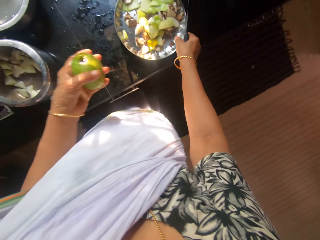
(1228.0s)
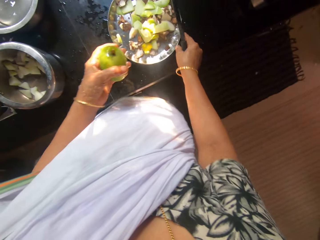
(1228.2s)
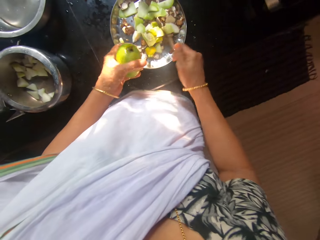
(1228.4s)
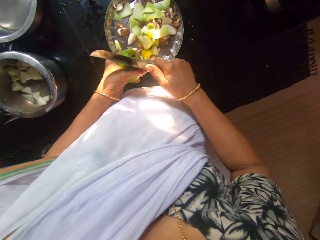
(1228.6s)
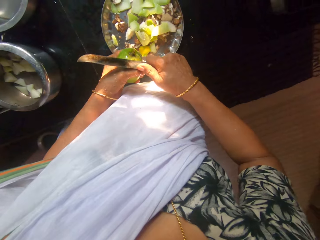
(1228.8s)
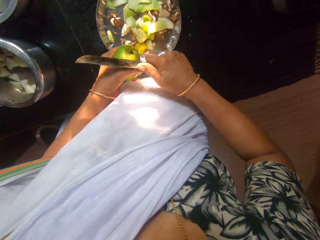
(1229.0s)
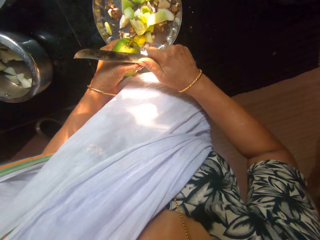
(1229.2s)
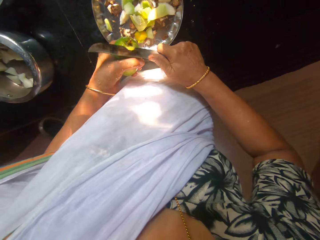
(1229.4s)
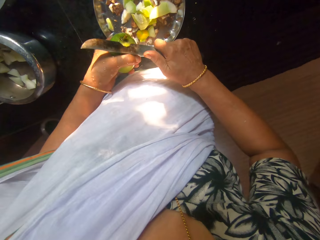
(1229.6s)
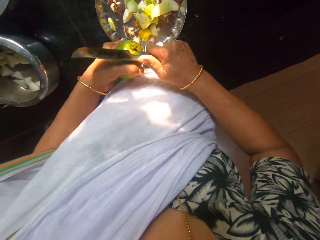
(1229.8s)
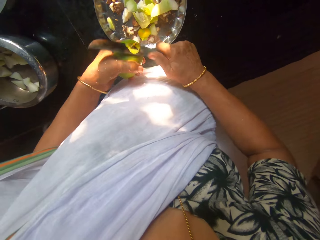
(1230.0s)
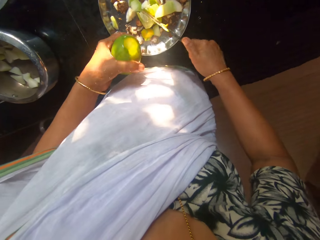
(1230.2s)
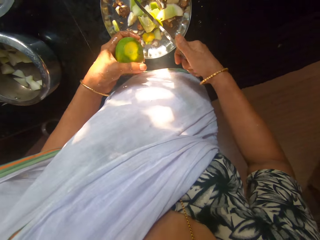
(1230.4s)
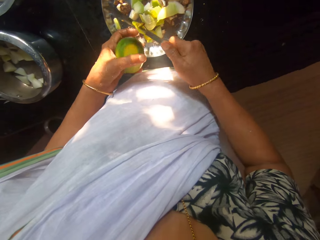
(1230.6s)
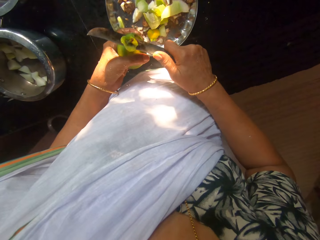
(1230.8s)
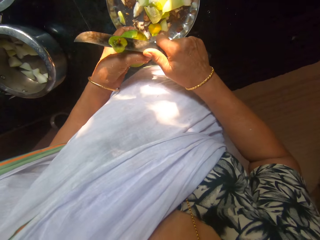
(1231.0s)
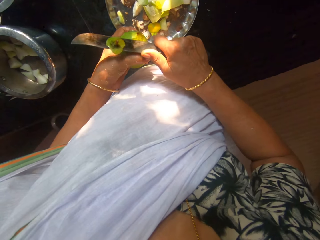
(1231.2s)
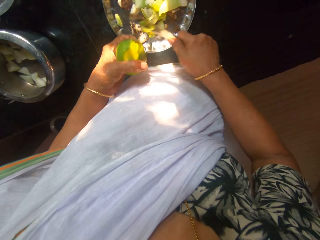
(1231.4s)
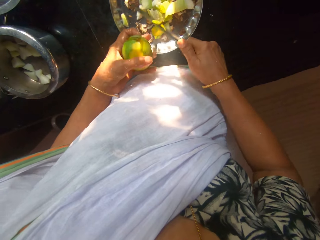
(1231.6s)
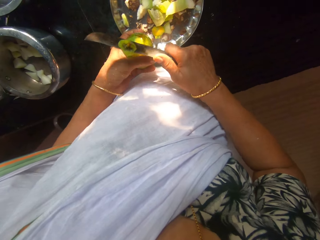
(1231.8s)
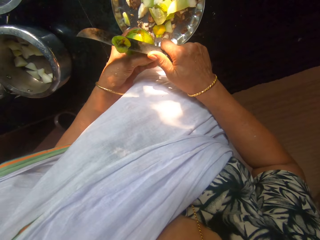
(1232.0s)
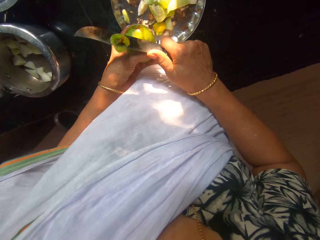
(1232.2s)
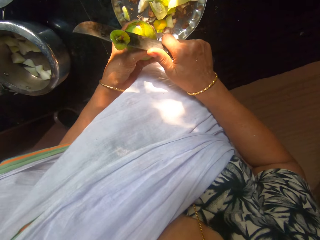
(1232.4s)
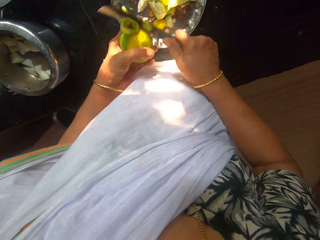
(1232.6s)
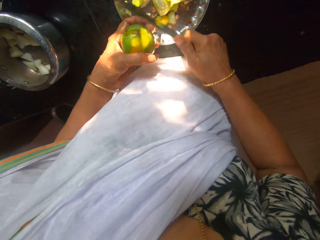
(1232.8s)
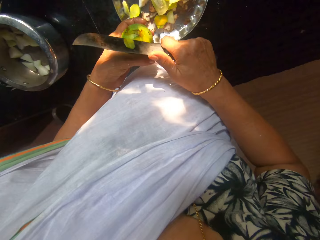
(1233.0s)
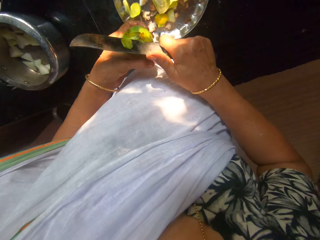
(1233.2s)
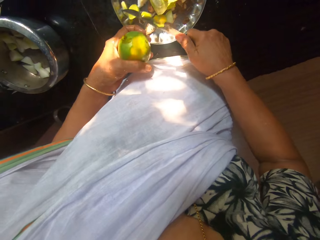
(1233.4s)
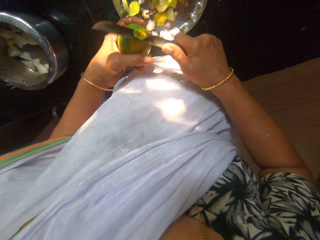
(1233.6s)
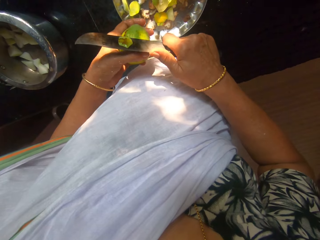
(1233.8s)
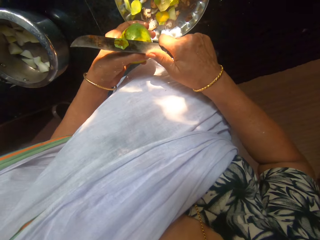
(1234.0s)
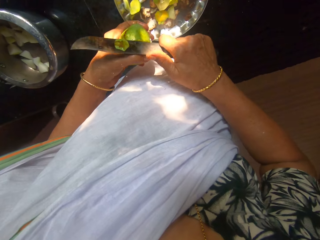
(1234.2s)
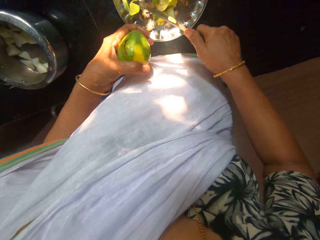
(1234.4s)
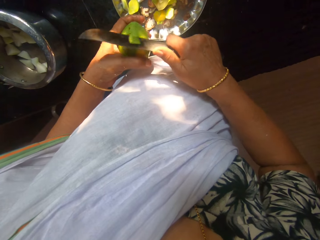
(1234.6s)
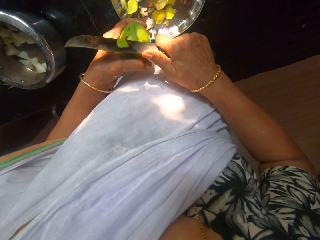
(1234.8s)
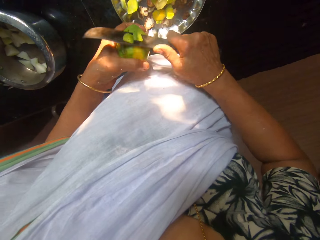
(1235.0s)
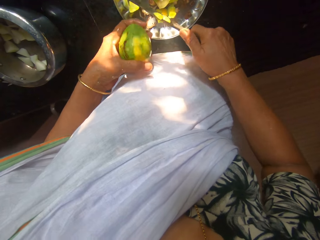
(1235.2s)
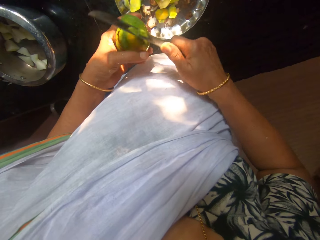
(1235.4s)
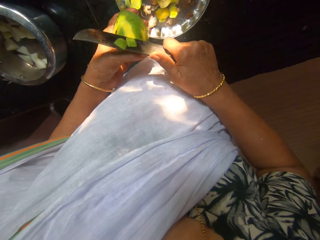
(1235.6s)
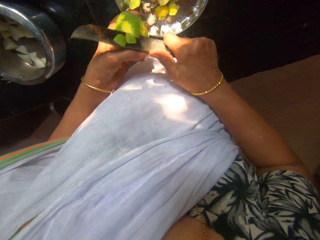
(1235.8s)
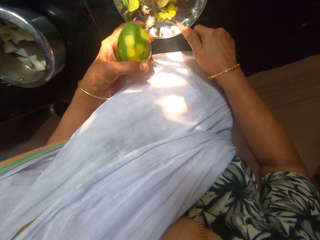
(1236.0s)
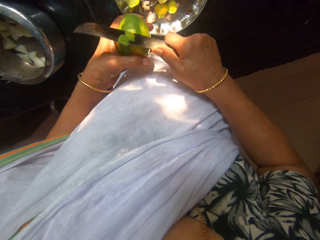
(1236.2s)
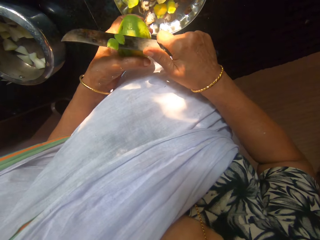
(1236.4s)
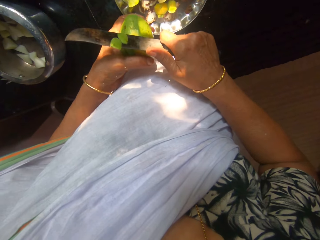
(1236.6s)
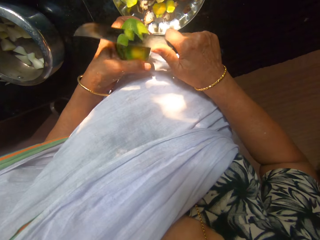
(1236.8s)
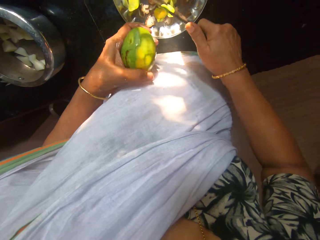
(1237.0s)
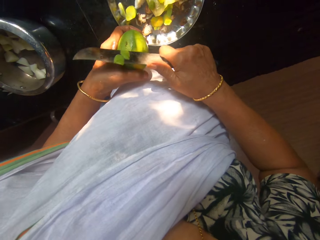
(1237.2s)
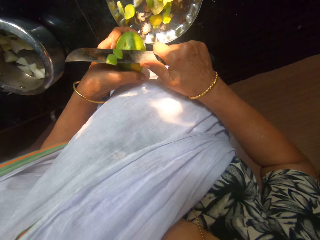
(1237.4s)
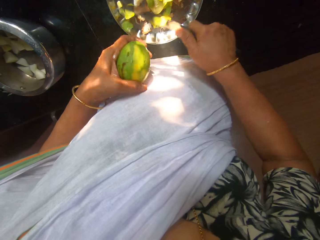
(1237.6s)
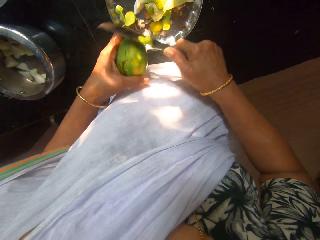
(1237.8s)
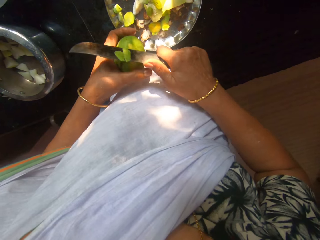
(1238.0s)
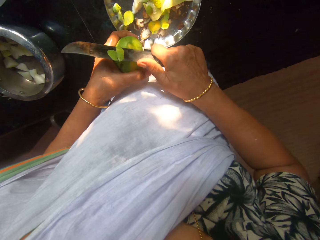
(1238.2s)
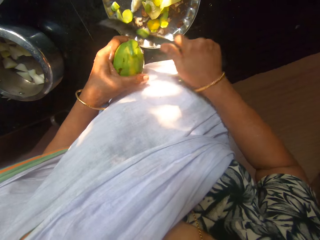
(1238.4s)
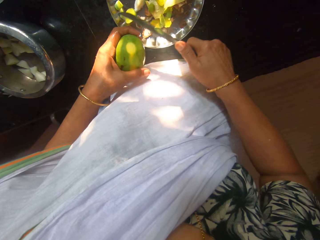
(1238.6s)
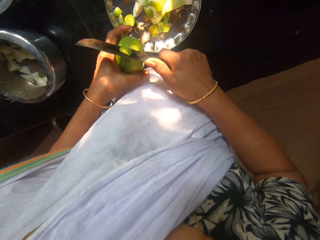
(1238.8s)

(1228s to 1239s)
The camera wearer moves the plate on the kitchen counter aside with her right hand. She peels the mango with the knife. She slices the mango back in her left hand into the plate on the kitchen counter with the knife in her right hand. A man talks with the camera wearer.

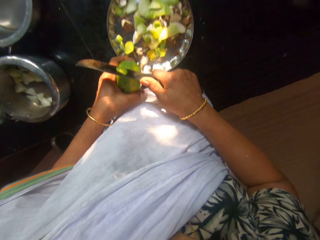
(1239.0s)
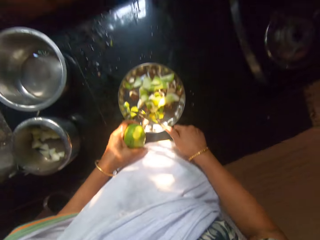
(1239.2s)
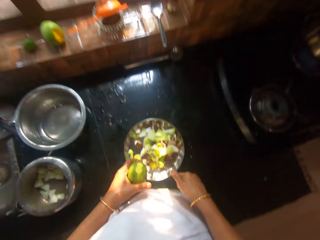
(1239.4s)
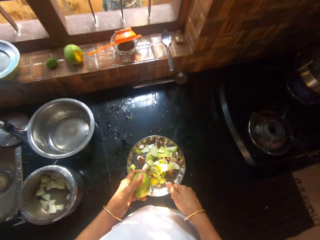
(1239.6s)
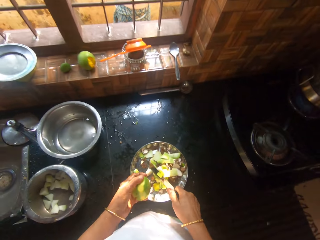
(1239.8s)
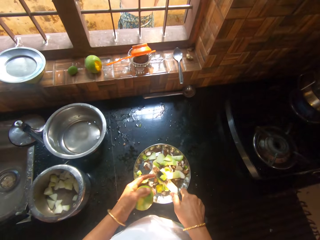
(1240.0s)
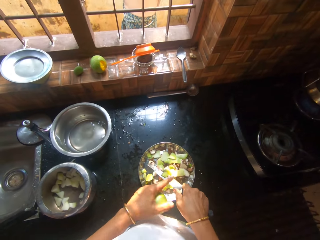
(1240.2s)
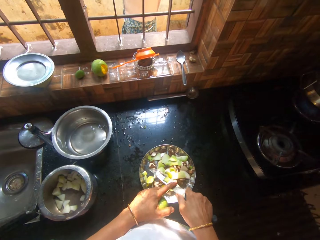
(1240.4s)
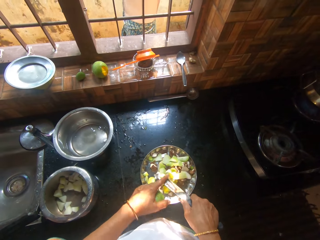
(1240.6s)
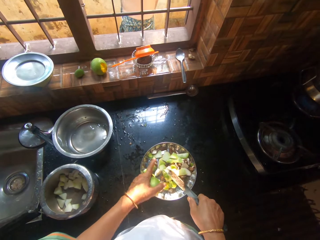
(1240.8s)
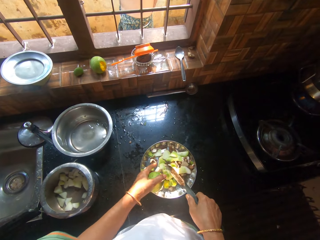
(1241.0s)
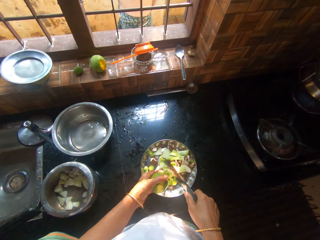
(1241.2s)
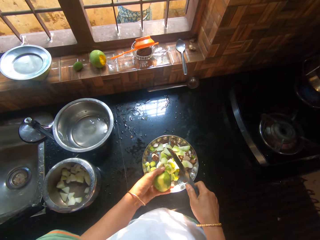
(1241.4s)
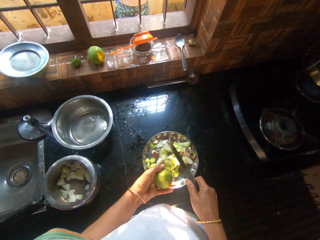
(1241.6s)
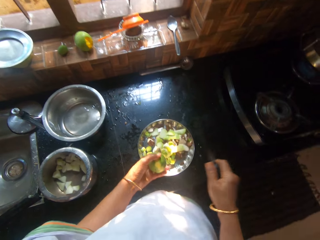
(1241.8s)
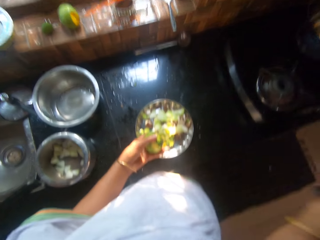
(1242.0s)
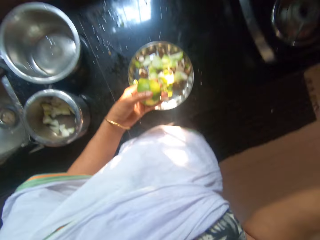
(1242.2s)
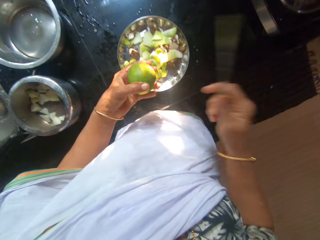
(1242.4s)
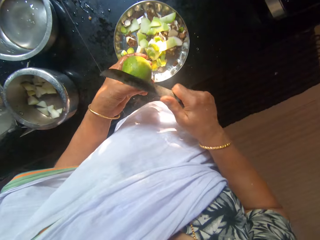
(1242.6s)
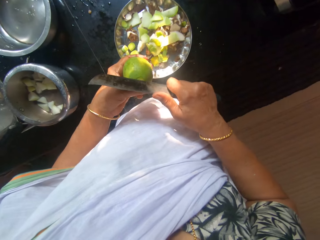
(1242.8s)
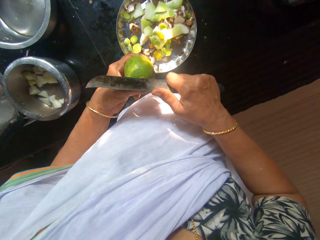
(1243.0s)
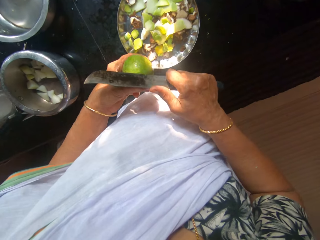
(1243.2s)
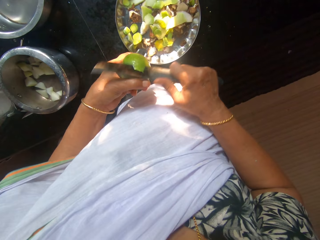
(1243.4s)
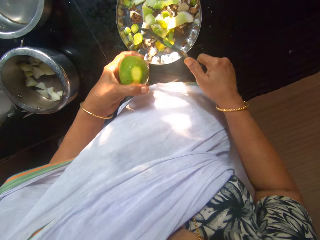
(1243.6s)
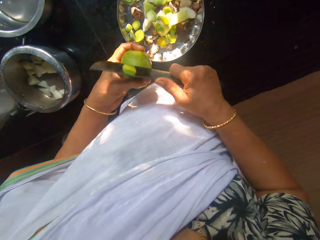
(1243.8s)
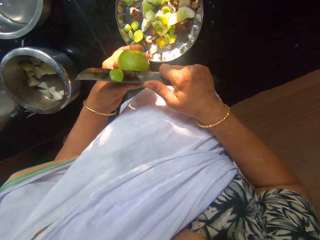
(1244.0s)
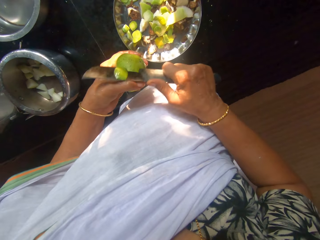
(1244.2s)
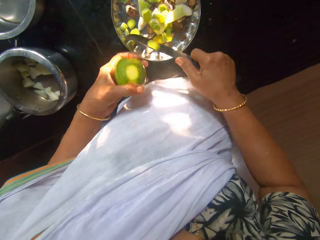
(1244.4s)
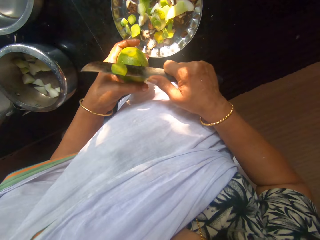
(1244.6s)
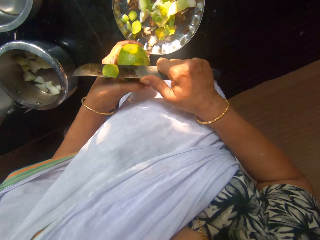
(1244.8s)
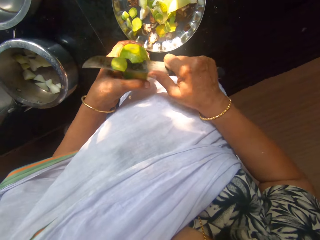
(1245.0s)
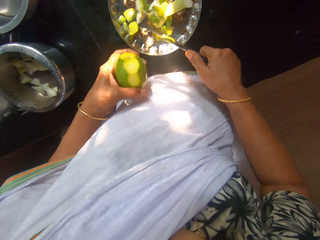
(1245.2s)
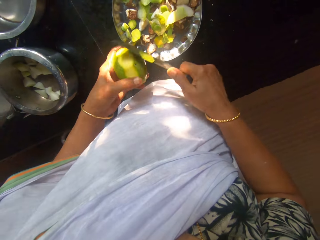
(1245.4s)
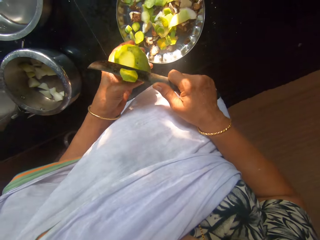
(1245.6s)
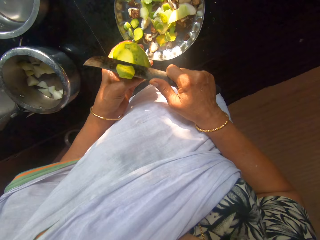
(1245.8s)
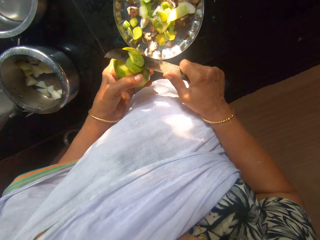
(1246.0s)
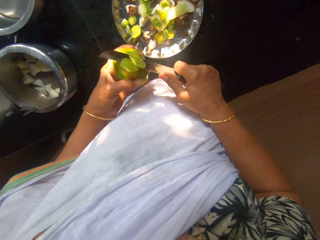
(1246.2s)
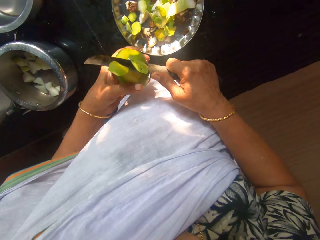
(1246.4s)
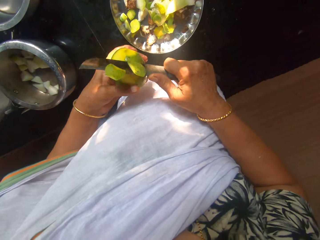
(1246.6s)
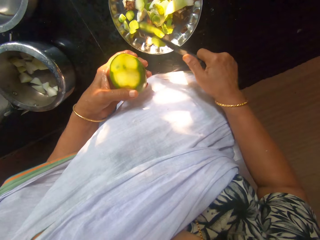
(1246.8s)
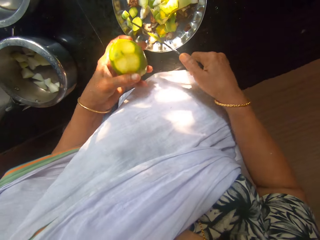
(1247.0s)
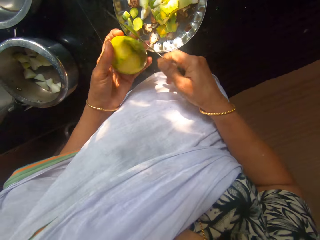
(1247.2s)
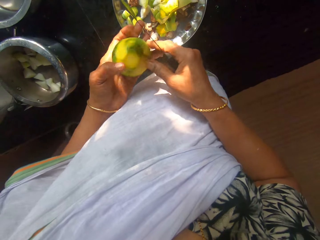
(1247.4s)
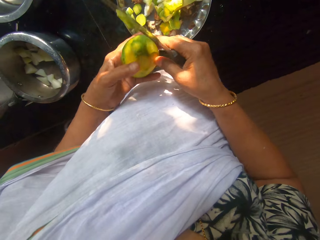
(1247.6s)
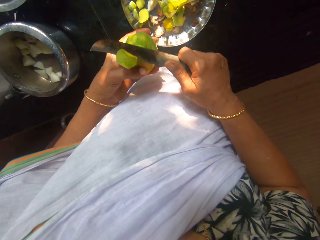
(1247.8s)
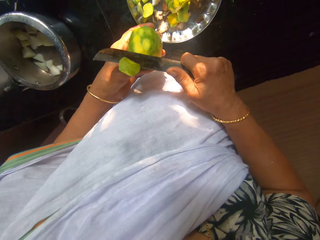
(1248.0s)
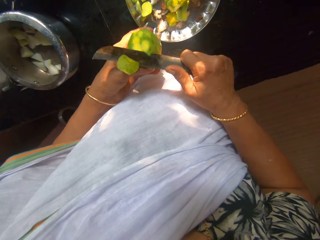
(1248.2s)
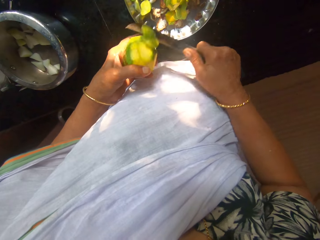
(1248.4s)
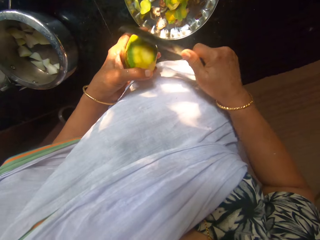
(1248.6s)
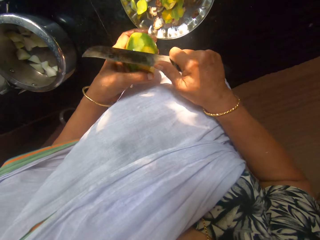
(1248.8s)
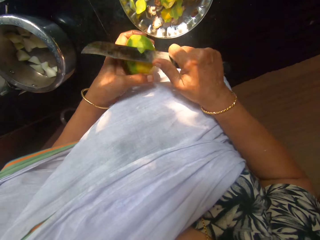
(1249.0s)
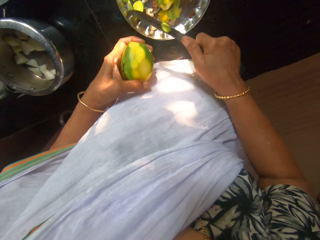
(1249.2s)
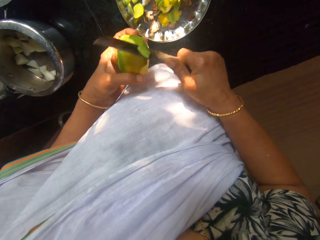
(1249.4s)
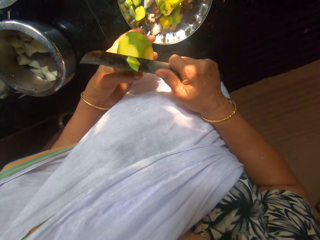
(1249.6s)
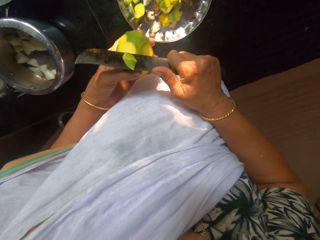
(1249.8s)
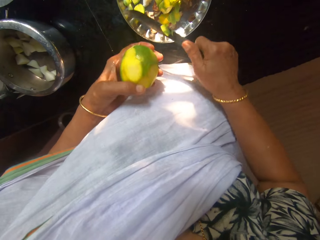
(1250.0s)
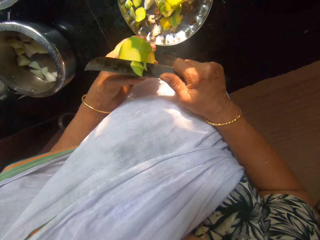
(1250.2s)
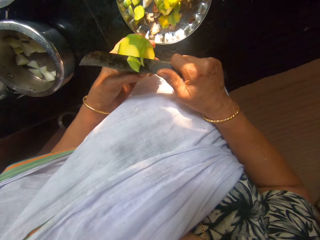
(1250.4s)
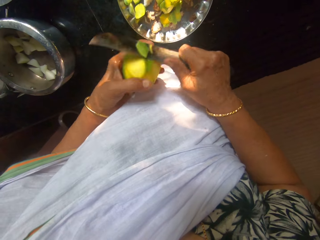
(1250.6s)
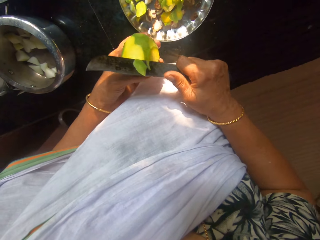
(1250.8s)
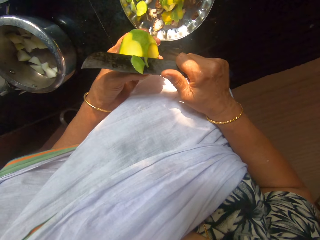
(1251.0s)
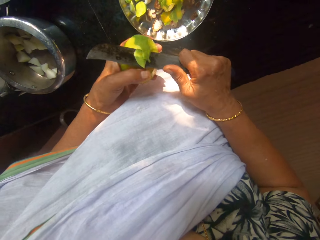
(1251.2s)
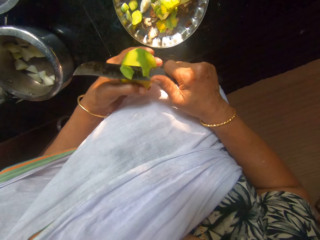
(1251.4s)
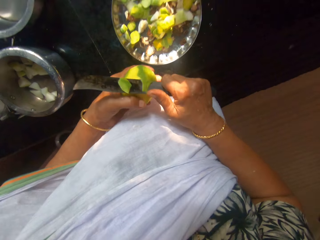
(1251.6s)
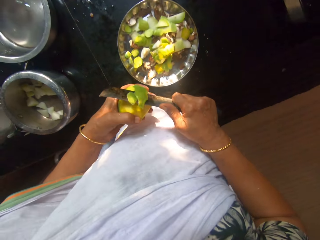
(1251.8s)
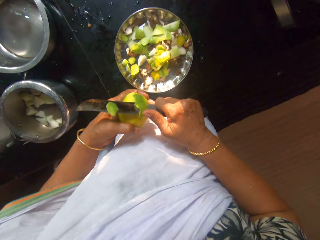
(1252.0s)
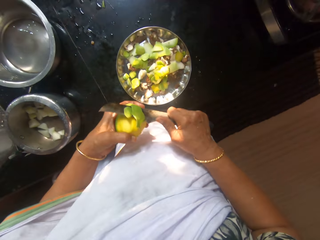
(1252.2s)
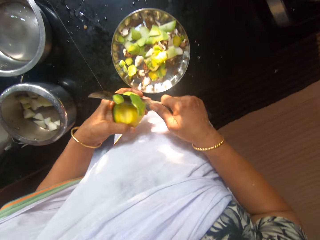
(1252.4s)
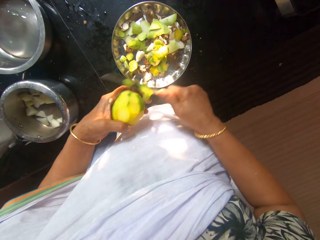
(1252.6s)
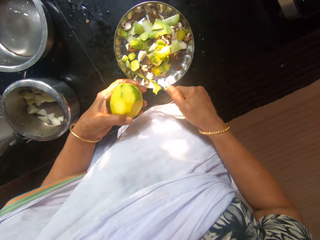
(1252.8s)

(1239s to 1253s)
The camera wearer removes the mango back from the knife in her right hand with her left hand. She slices the mango back in her left hand into the plate on the kitchen counter with the knife in her right hand. She adjusts the mango with both hands. She slices the mango back in her left hand into the plate on the kitchen counter with the knife in her right hand.
